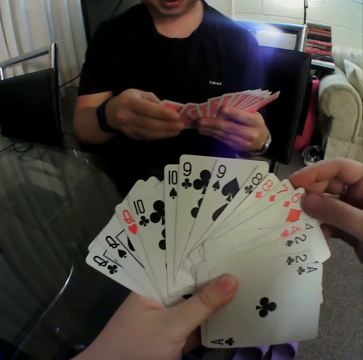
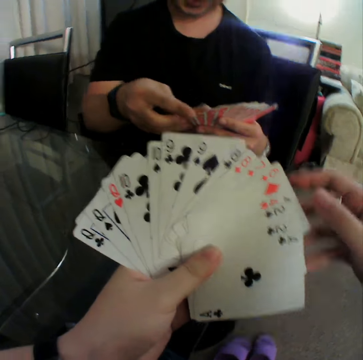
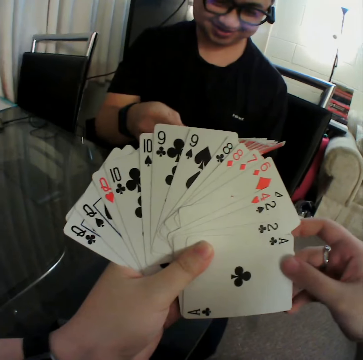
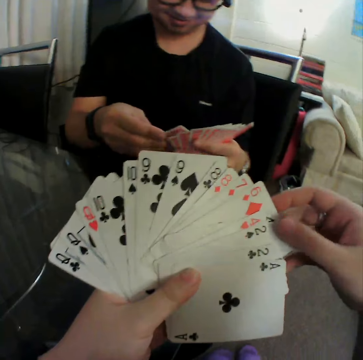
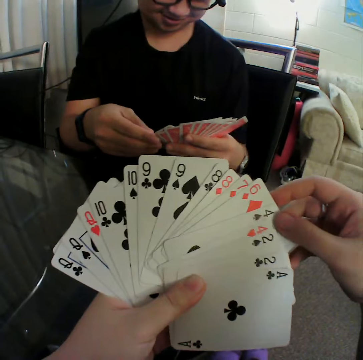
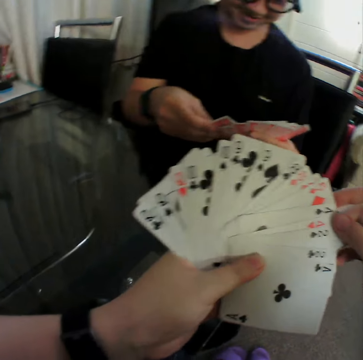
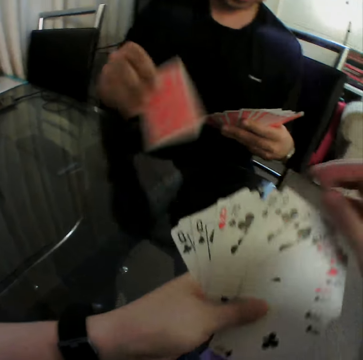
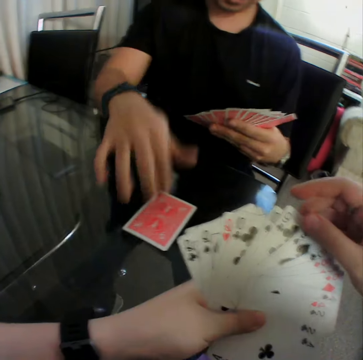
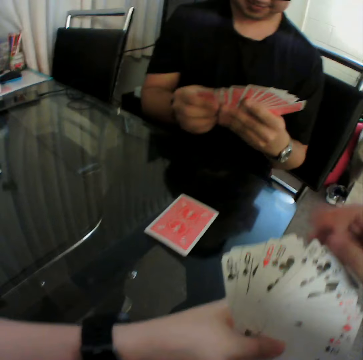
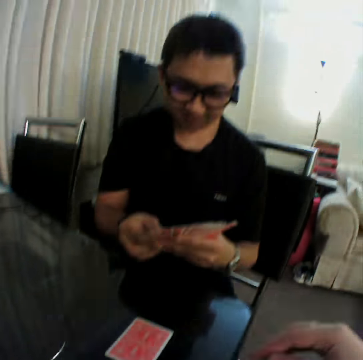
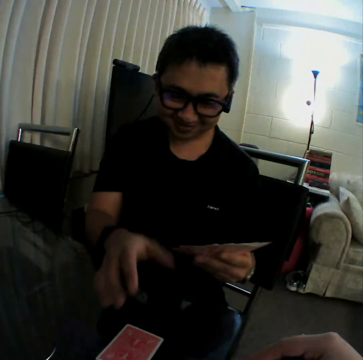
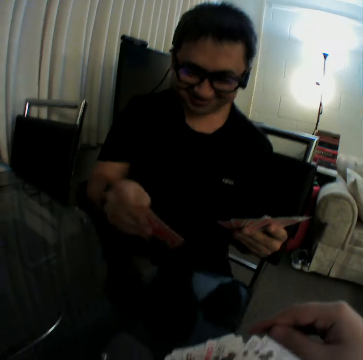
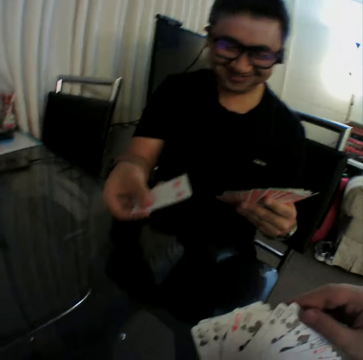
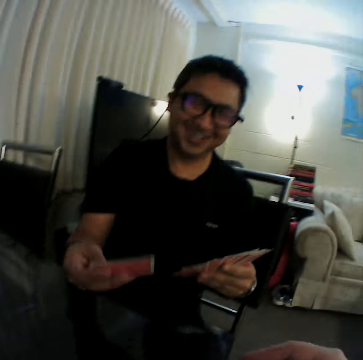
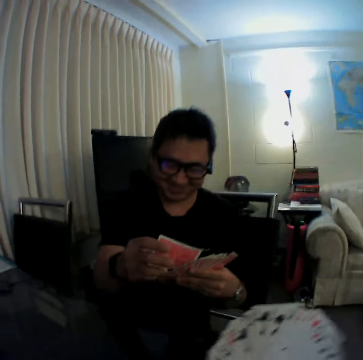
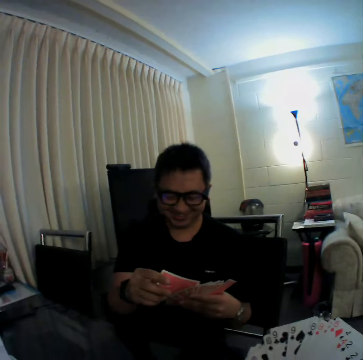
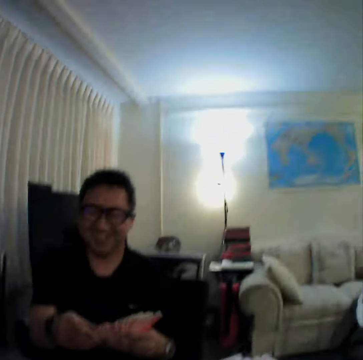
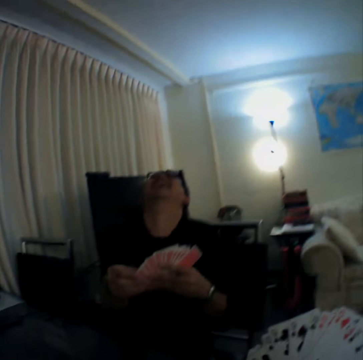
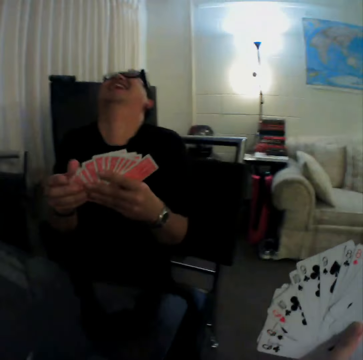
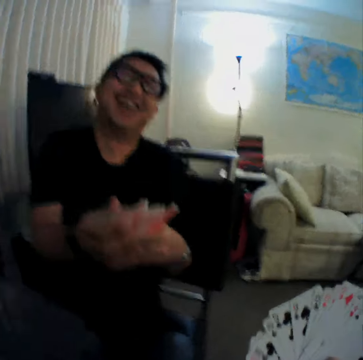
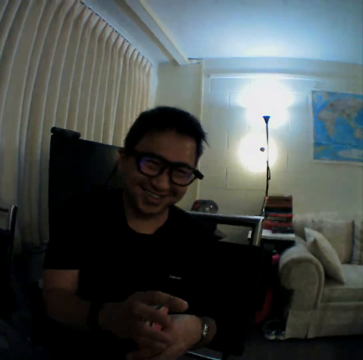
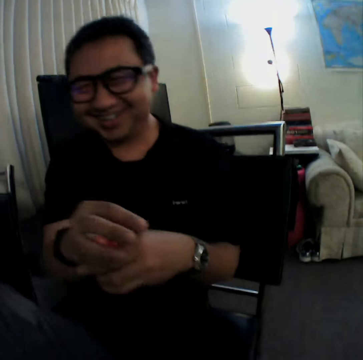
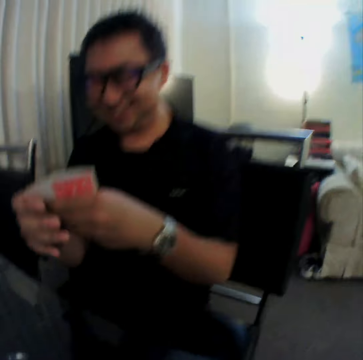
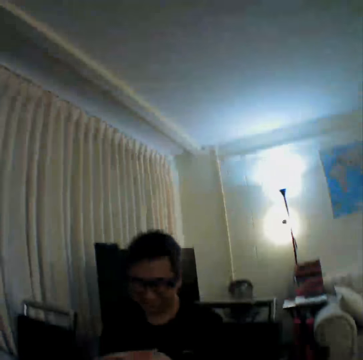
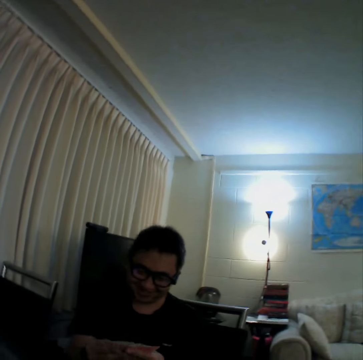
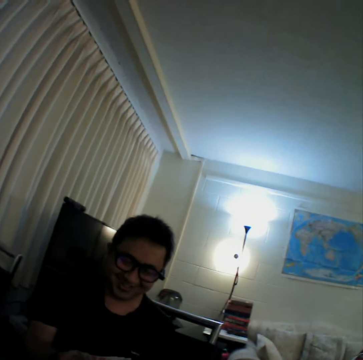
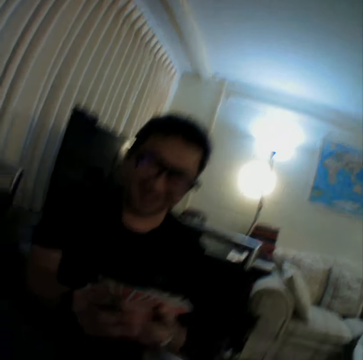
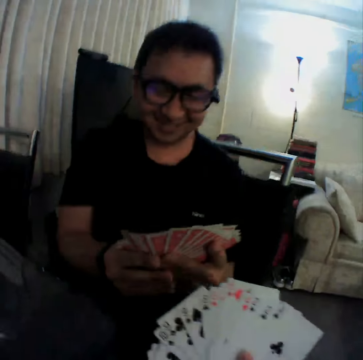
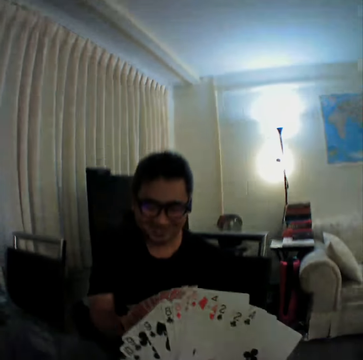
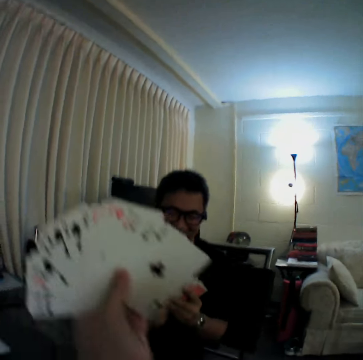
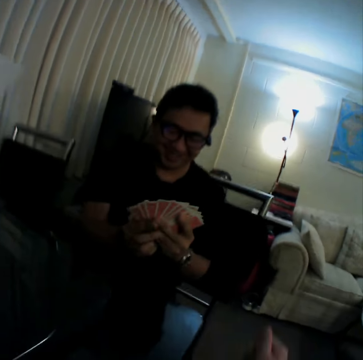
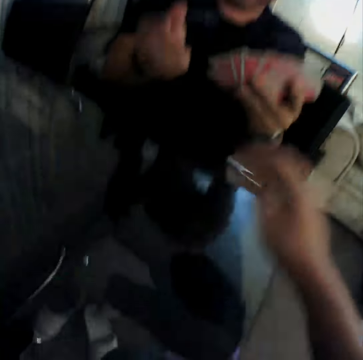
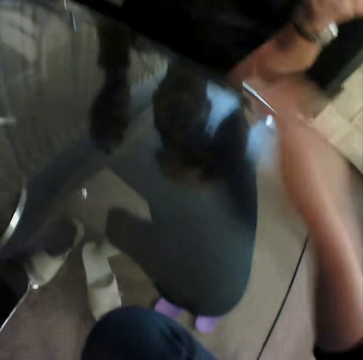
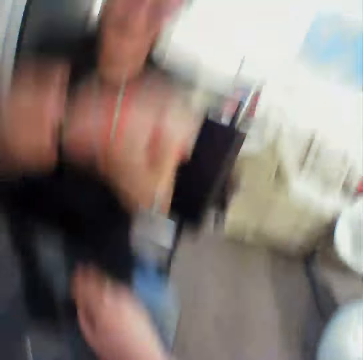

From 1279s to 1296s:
A man drops a card on the table with his right hand. The camera wearer shuffles the cards in both hands. He converses with the man. He picks up a card on the table with his right hand. He shuffles the cards in both hands. The man gathers the cards in both hands. The man spreads out the cards in both hands. The camera wearer lifts the cards up. He converses with the man. He hits the table with his right hand. He lifts the right hand.

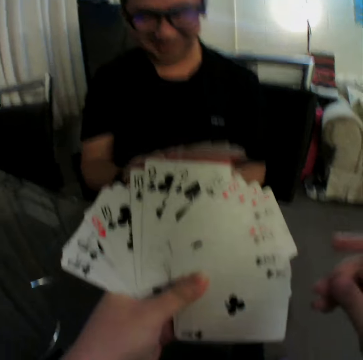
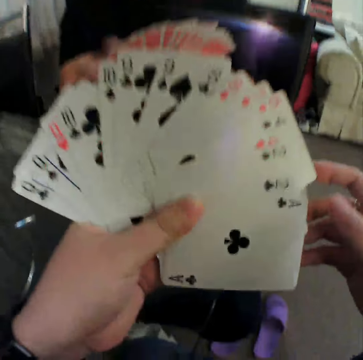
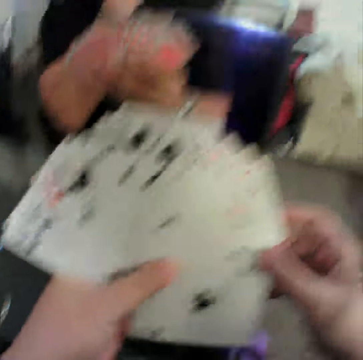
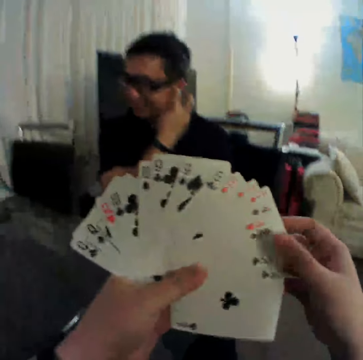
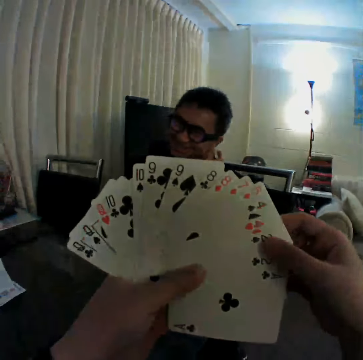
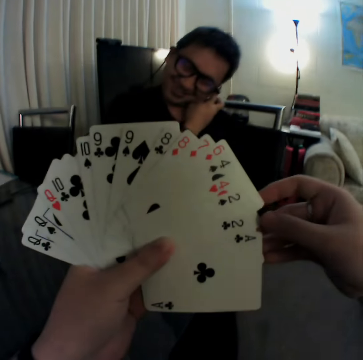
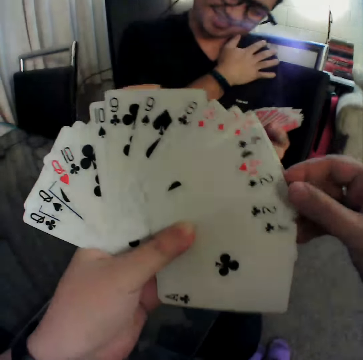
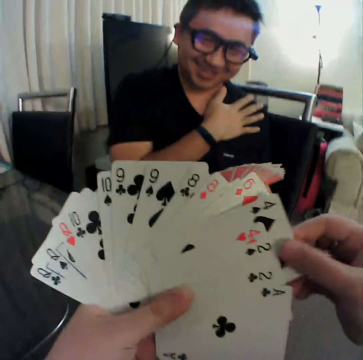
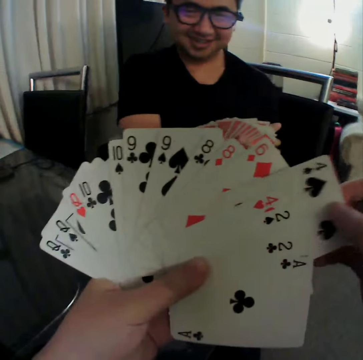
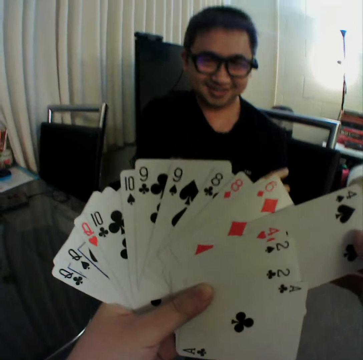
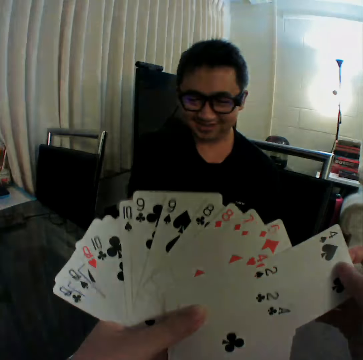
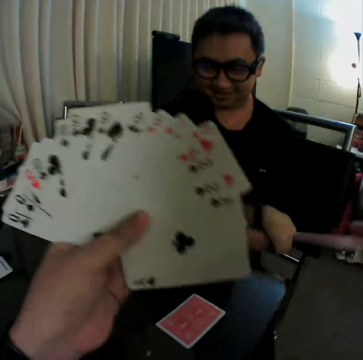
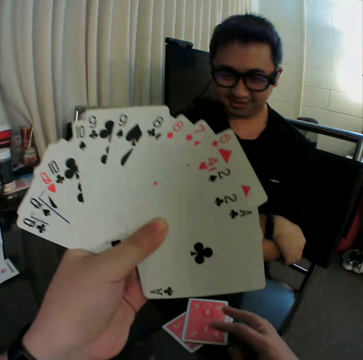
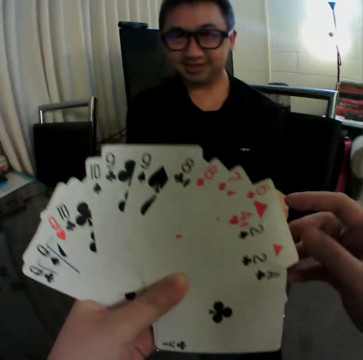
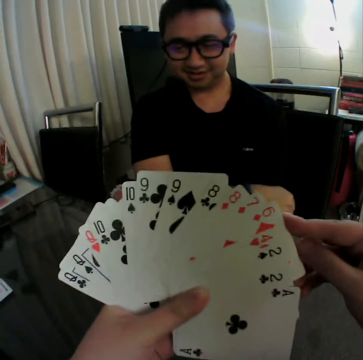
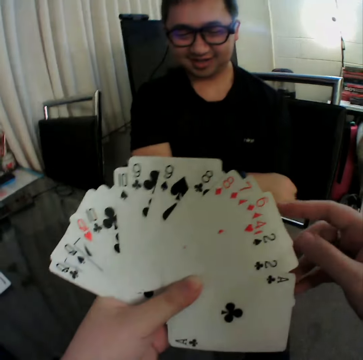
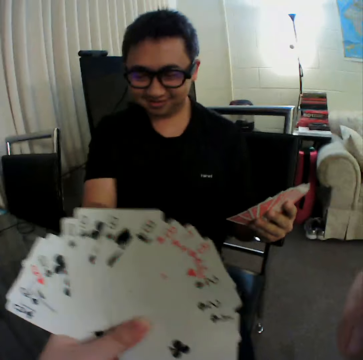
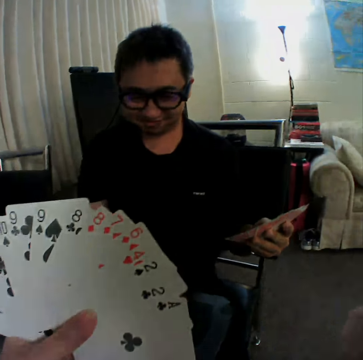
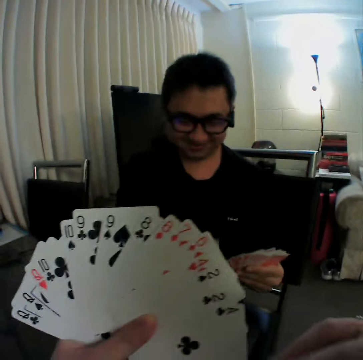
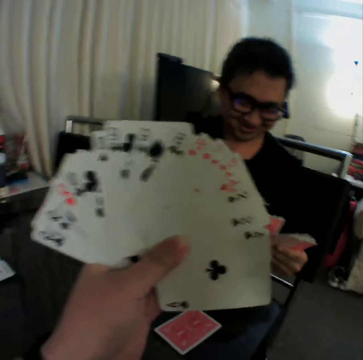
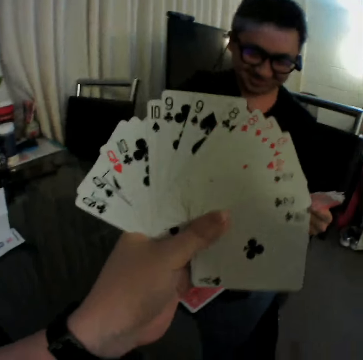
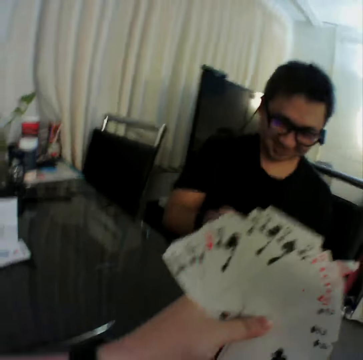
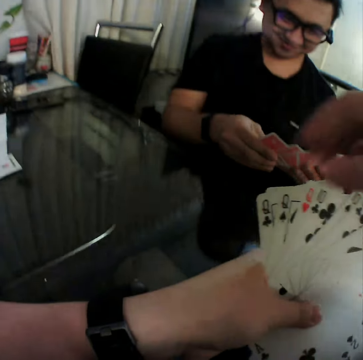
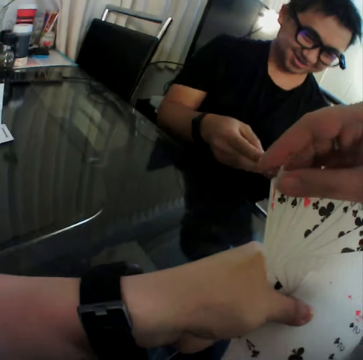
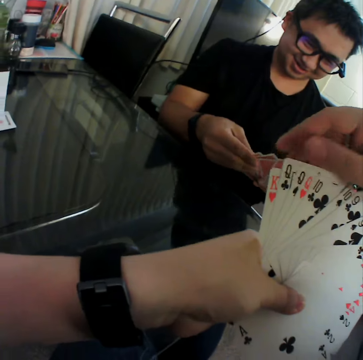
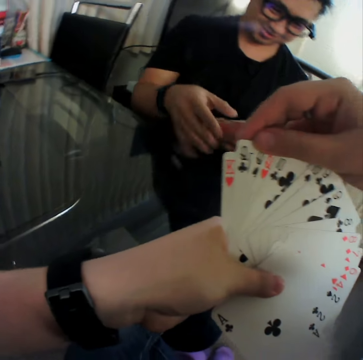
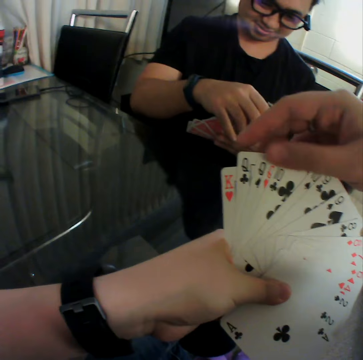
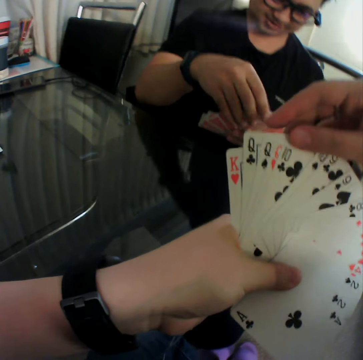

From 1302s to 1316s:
The camera wearer lets go of the playing card with the right hand. He holds the playing cards and touches the cards with his right hand. He converses with a man. He takes out a playing card from others on the right hand and drops the card on the table with his right hand. He touches the playing cards and holds the cards with both hands. He converses with the man. The man holds the cards with both hands. The camera wearer lifts the playing cards and converses with the man. The man shuffles the cards in both hands. The camera wearer shuffles the cards in both hands and touches the playing cards.

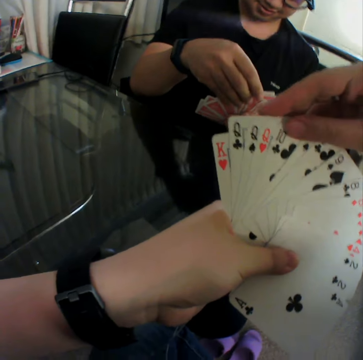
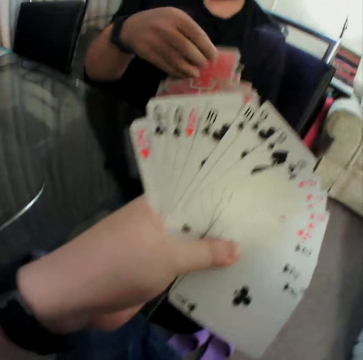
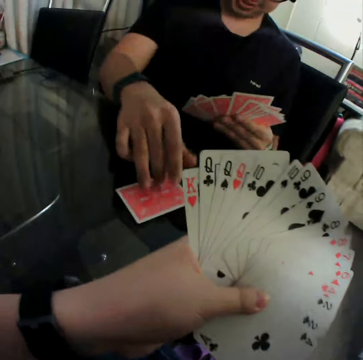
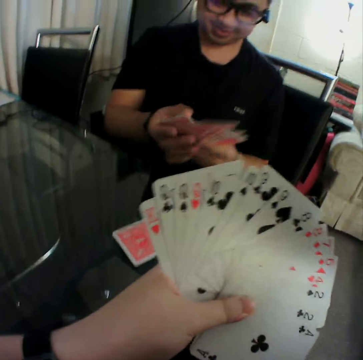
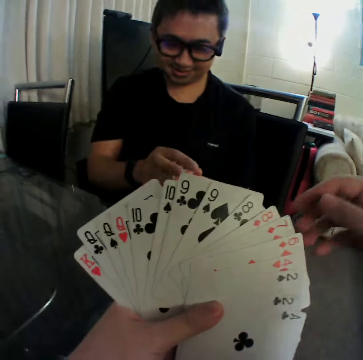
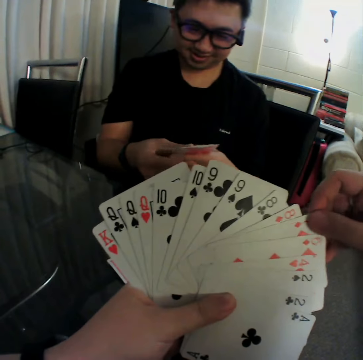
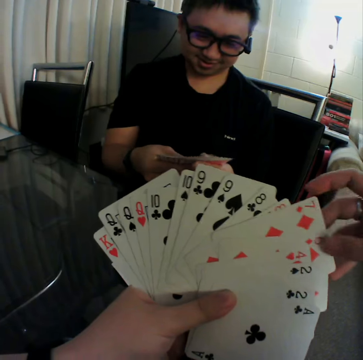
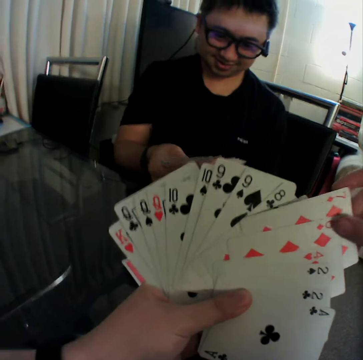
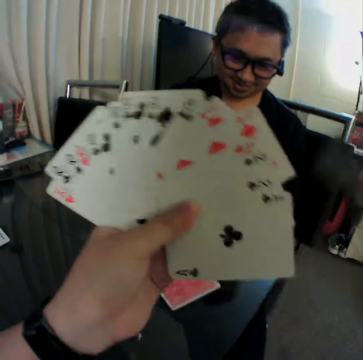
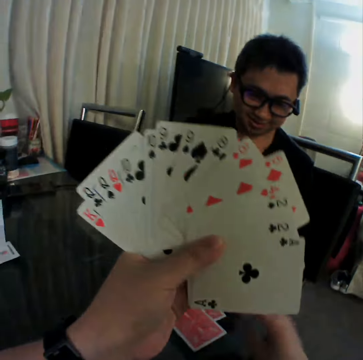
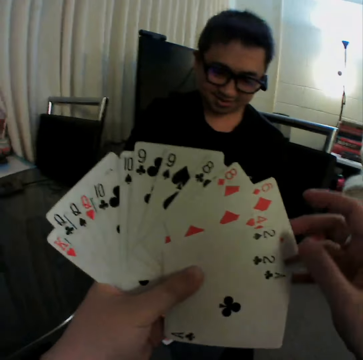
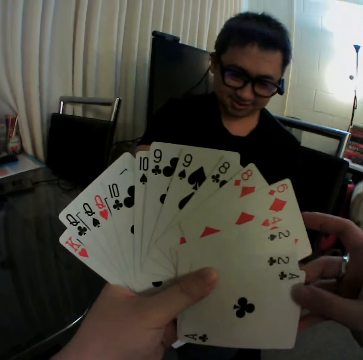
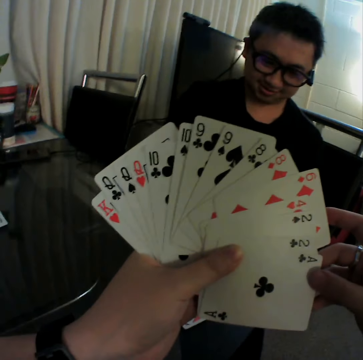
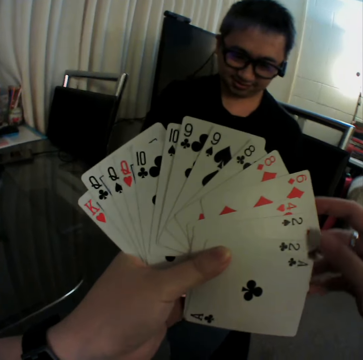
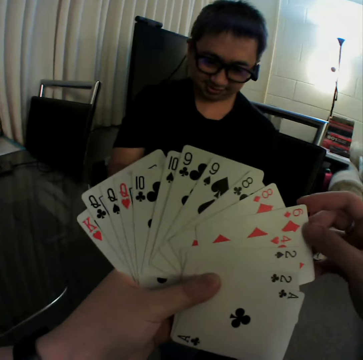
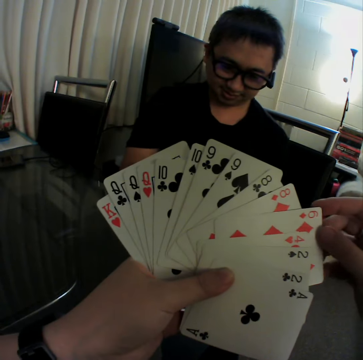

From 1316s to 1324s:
The camera wearer removes the right hand from the playing cards. A man drops a card on the table with his right hand. The camera wearer converses with the man. The man gathers the cards in both hands. The camera wearer touches the playing cards. The man shuffles the cards in both hands. The camera wearer takes out a playing card from others on the right hand and drops the card on the table with his right hand. He lifts the right hand and touches the cards with his right hand.
